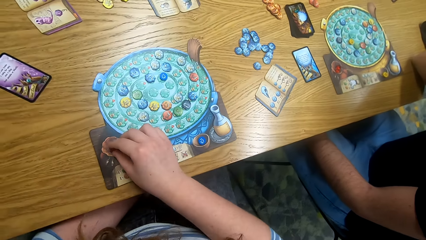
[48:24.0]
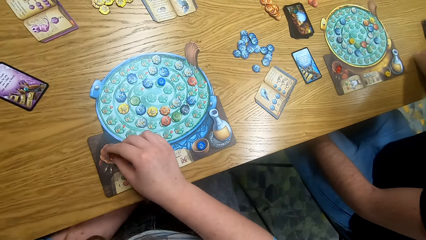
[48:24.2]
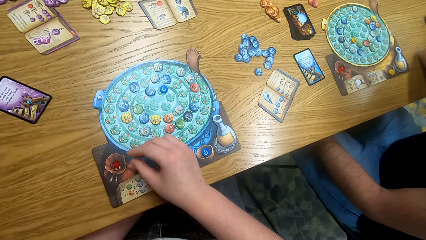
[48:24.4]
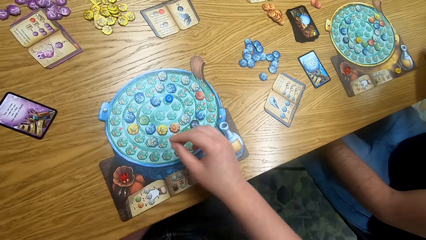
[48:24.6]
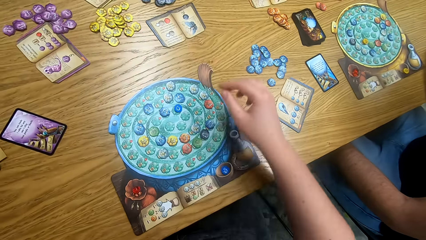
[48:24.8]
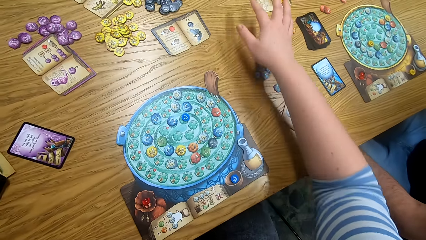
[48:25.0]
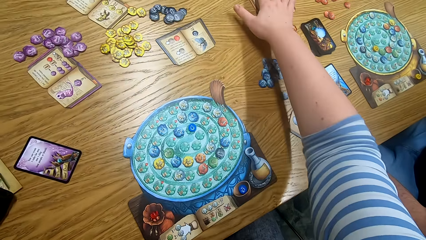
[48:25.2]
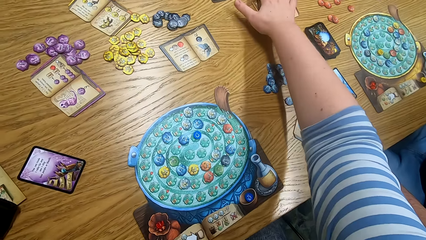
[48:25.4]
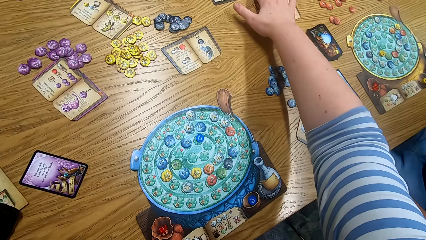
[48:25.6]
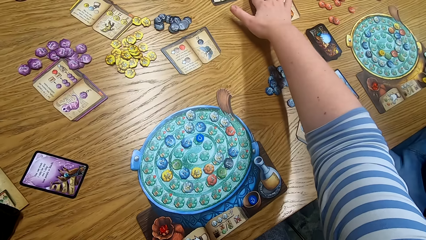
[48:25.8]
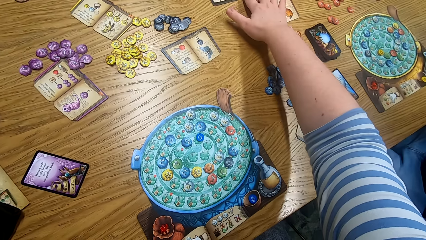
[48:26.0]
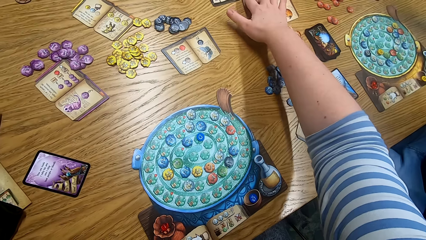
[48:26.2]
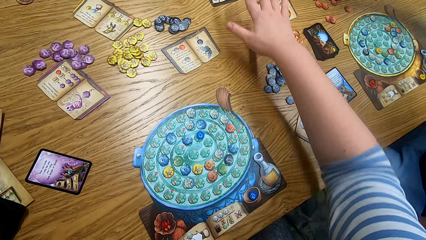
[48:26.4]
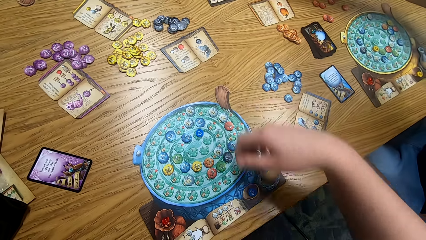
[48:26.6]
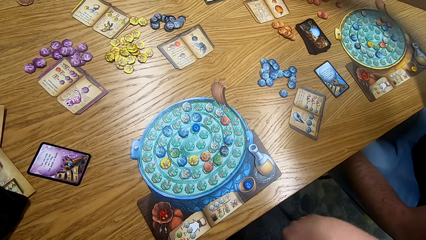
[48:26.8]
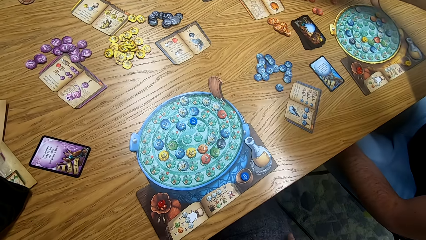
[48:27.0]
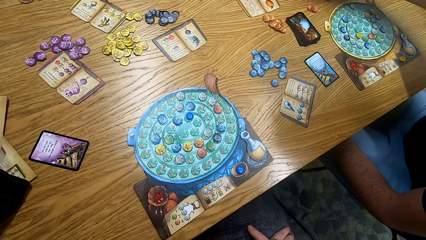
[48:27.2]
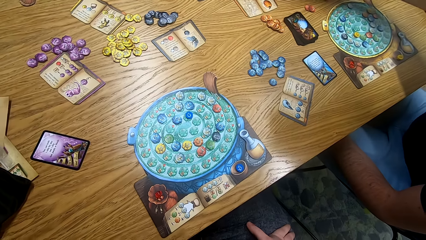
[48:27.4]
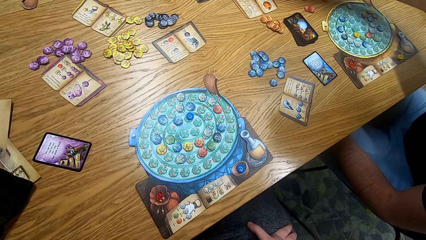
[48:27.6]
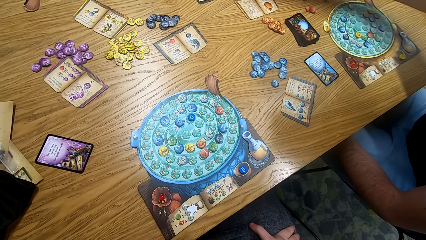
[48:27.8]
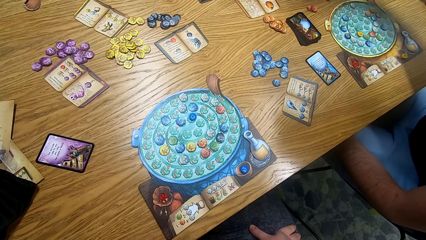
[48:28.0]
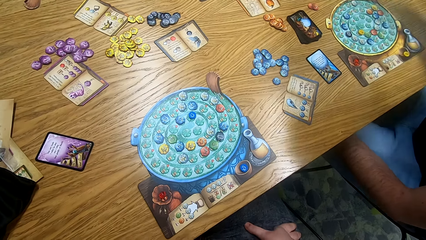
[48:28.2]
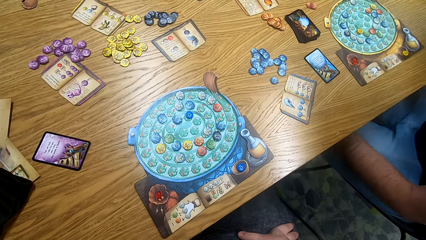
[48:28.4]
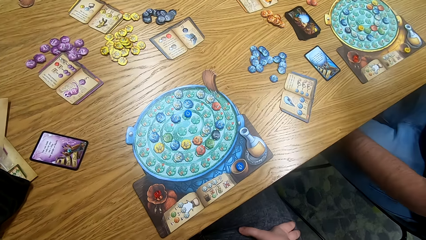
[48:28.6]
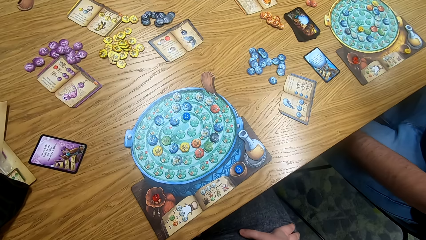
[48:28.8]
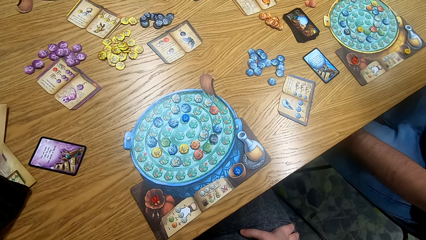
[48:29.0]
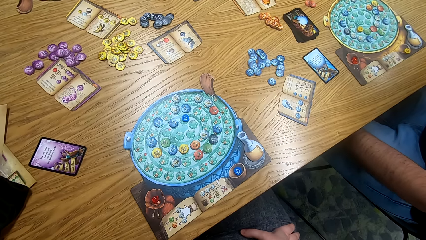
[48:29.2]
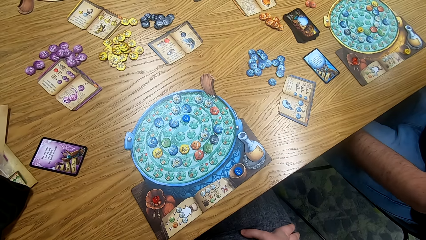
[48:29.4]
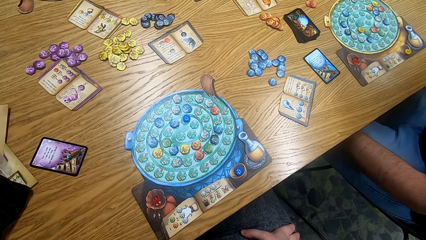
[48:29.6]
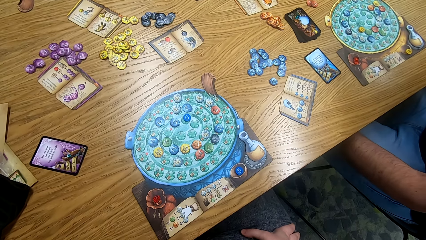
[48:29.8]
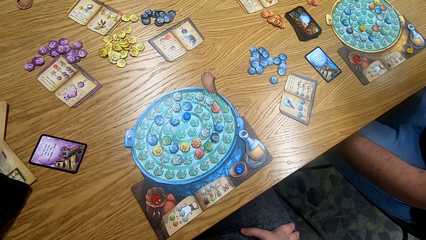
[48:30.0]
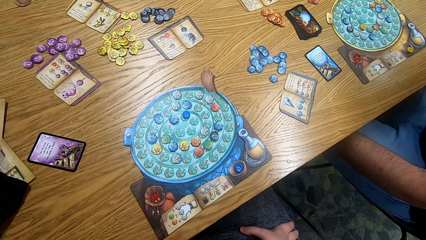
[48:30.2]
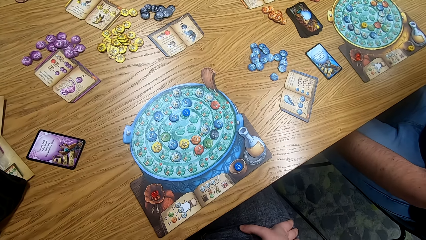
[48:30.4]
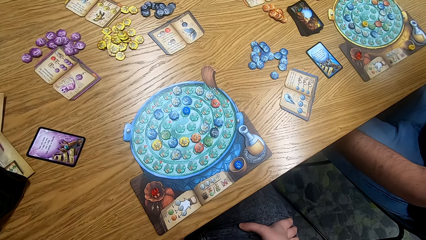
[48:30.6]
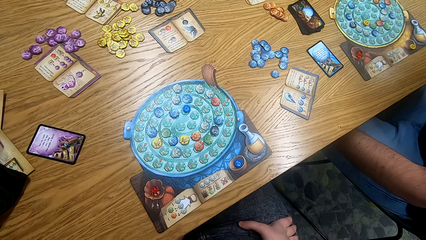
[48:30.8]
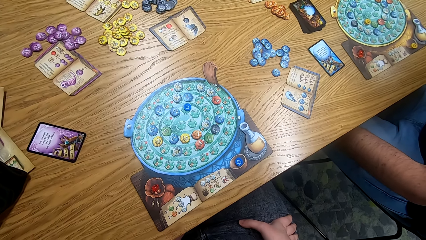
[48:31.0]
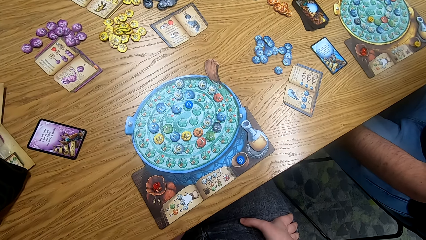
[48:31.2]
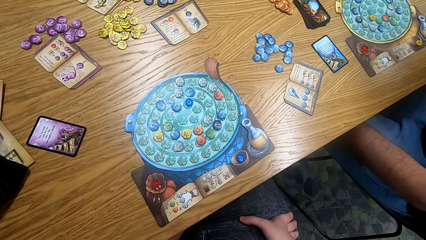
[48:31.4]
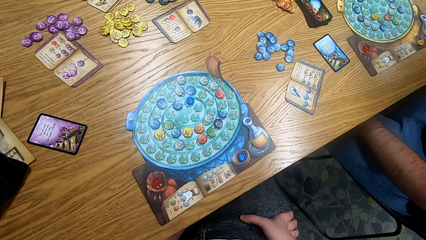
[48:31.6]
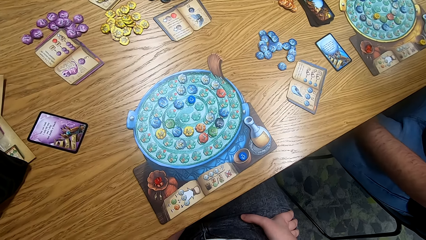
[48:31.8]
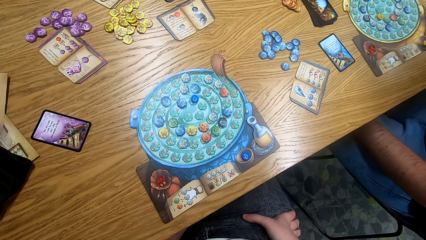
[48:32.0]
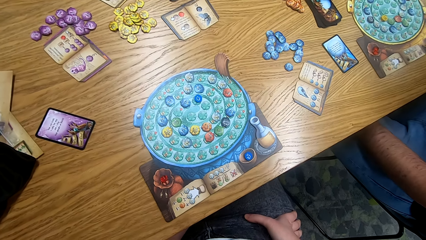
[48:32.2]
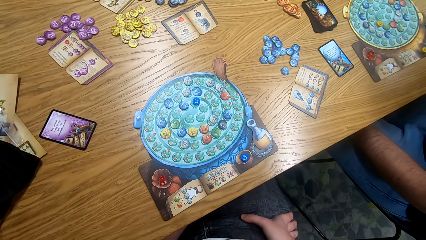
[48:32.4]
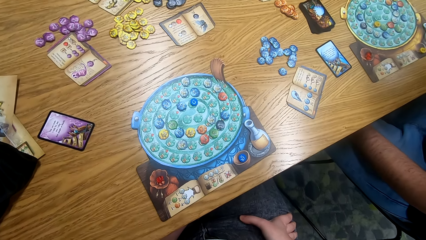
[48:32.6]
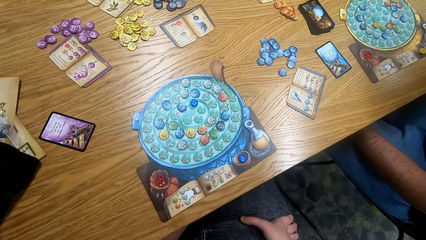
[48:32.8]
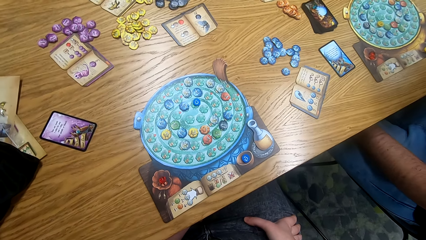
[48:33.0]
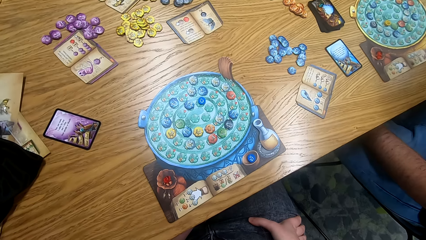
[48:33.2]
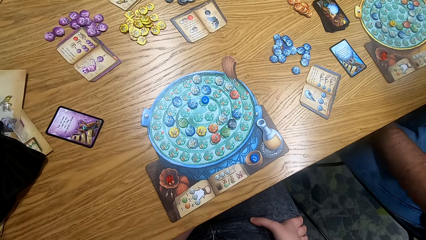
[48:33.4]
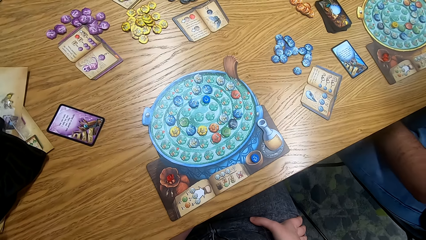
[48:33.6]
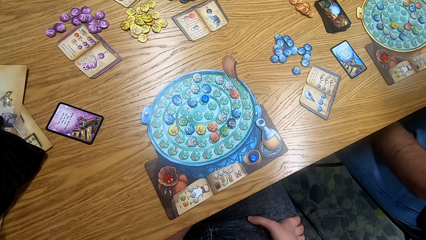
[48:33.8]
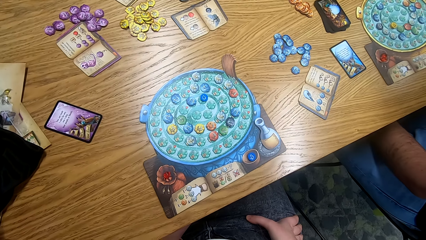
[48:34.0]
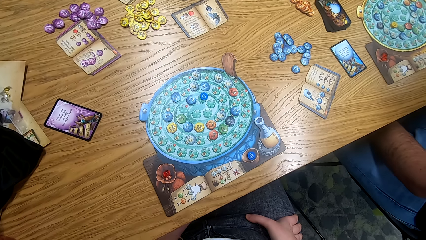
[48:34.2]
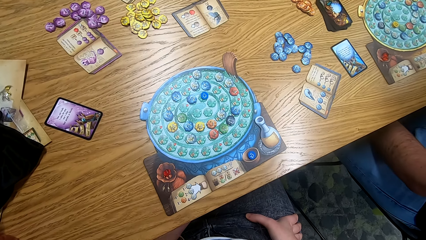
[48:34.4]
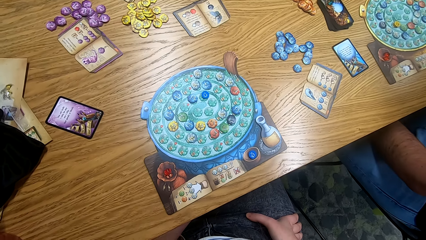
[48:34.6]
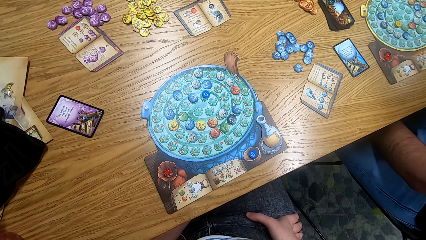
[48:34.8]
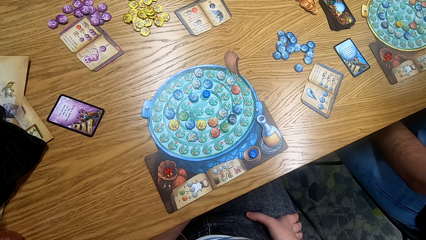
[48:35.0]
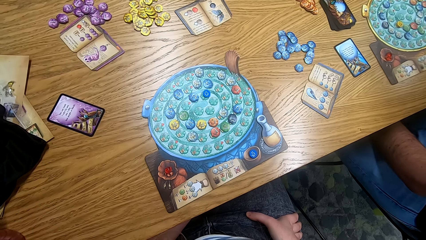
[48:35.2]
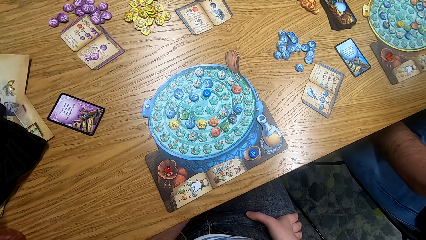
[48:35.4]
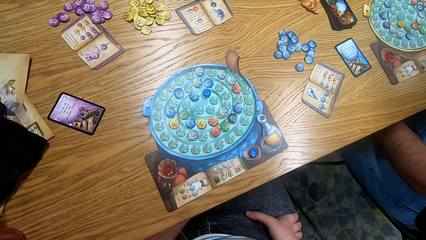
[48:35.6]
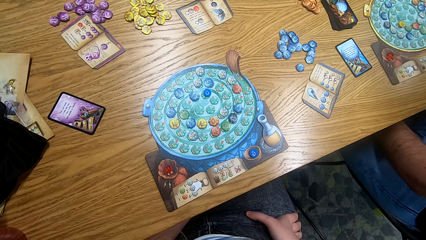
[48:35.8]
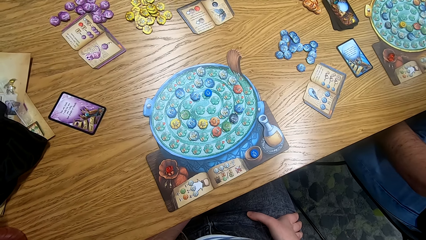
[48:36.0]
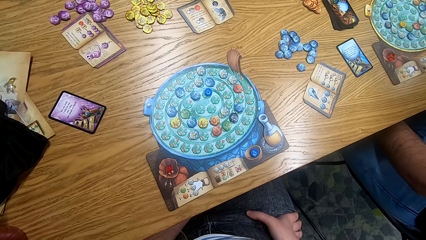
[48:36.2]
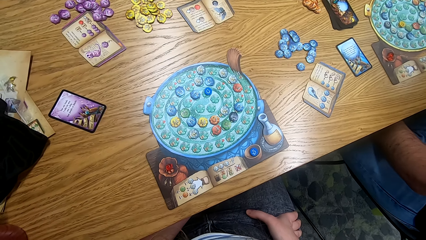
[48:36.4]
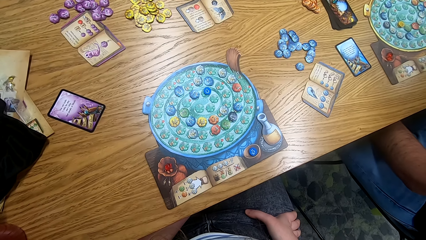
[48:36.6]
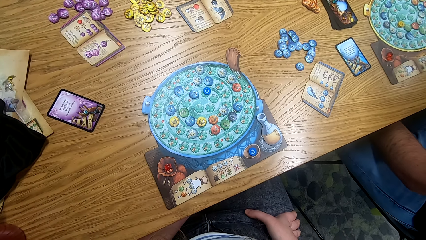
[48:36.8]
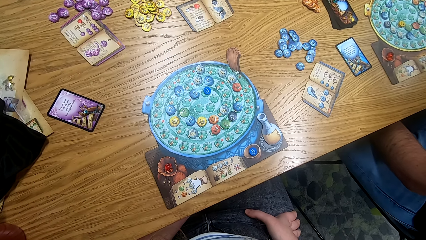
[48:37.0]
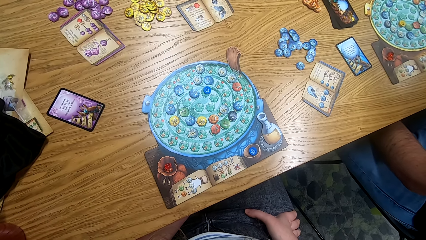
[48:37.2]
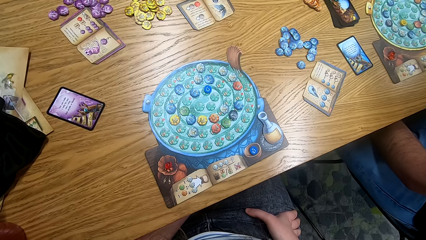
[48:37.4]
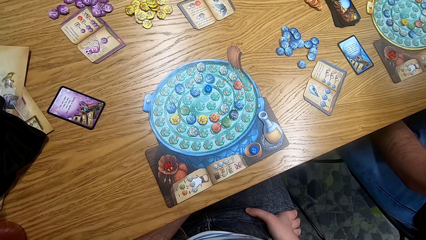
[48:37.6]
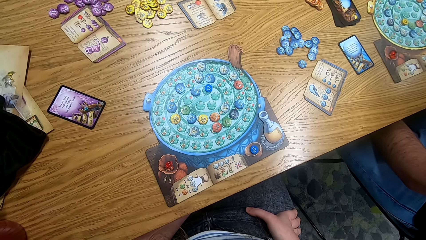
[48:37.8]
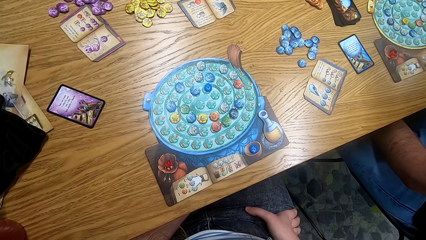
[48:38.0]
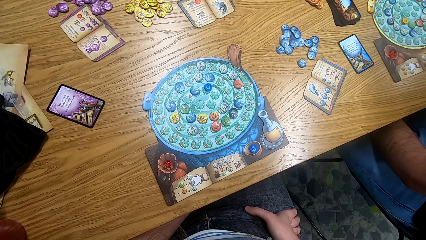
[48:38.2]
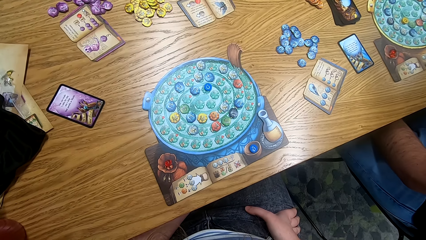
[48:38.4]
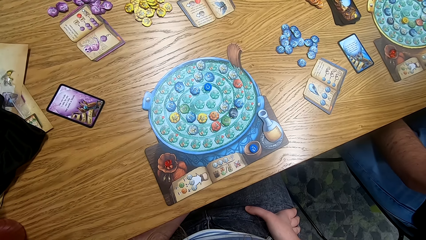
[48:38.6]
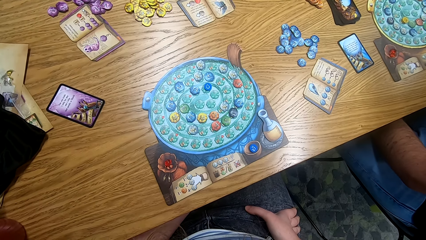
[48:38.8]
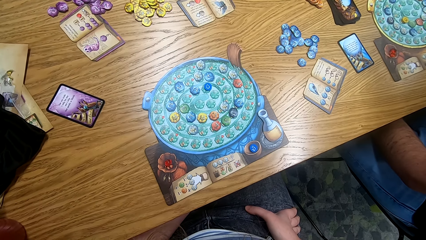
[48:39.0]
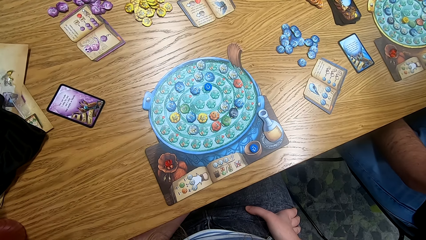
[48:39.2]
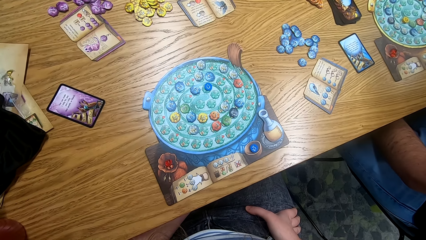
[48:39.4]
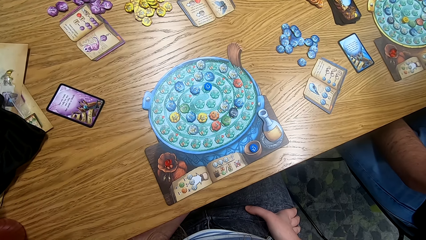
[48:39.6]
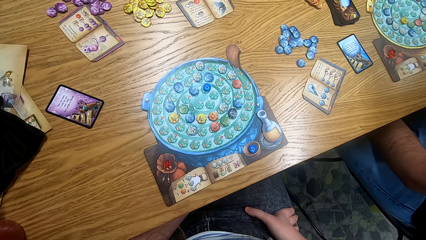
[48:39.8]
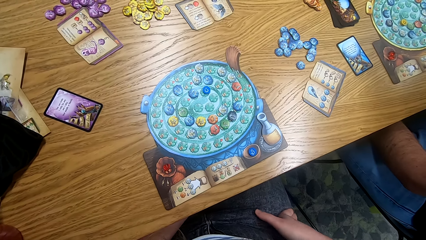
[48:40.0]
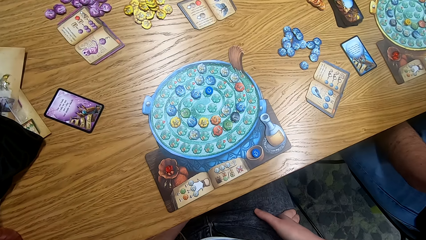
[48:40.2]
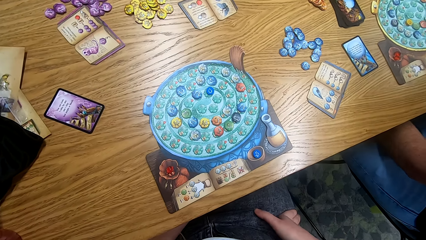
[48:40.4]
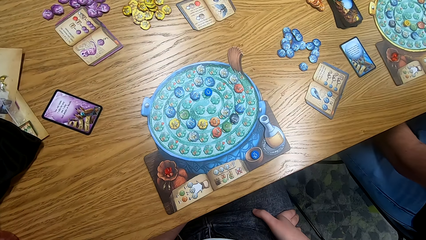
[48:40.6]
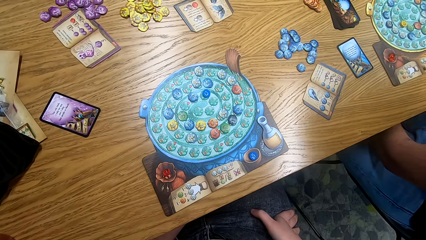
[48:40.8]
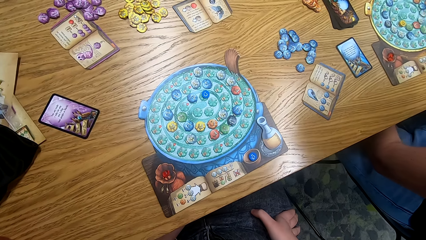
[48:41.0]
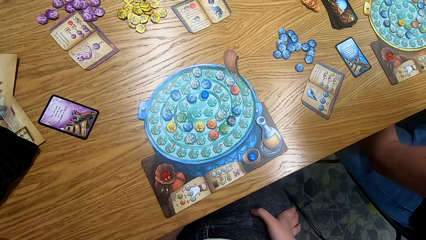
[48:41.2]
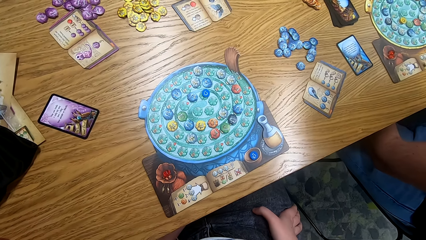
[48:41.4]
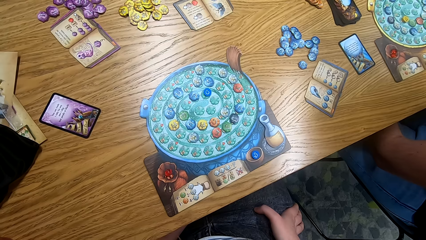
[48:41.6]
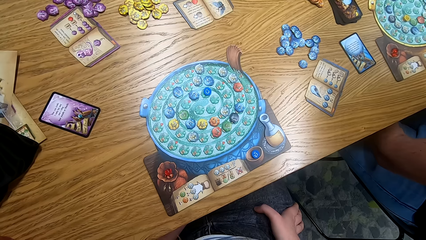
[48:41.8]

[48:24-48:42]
The camera wearer adds the recipe in the pot. They touch the card on the table. They look at the table.
